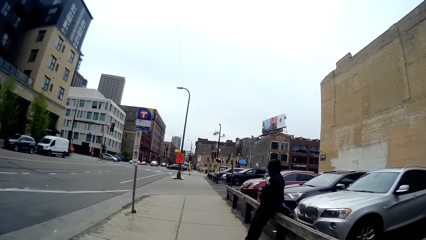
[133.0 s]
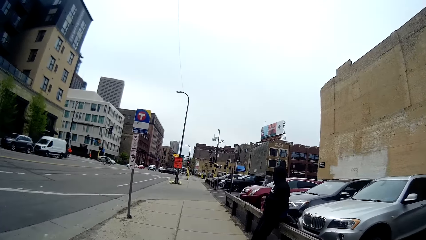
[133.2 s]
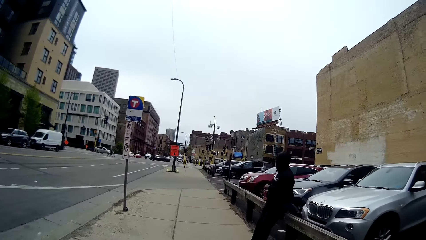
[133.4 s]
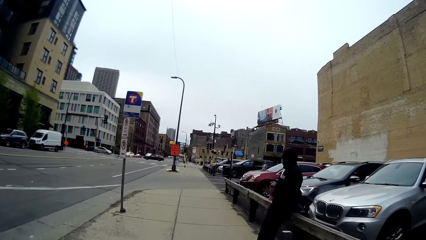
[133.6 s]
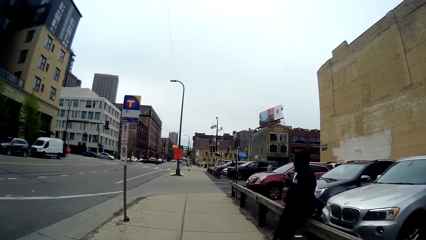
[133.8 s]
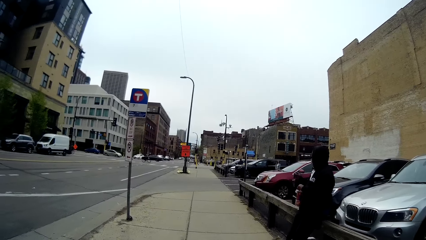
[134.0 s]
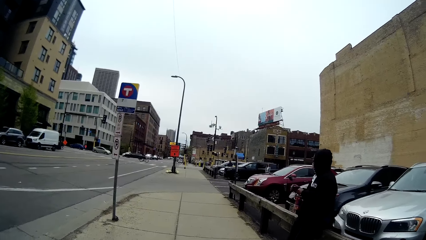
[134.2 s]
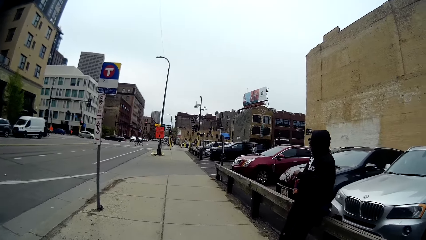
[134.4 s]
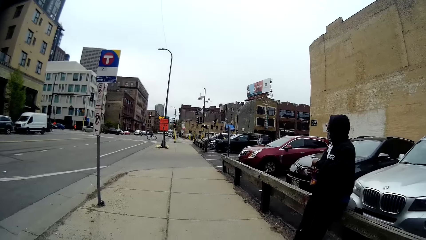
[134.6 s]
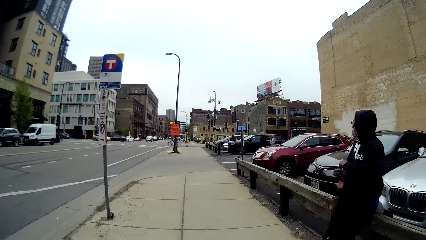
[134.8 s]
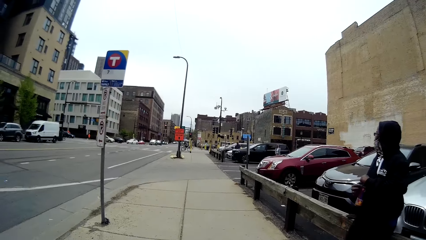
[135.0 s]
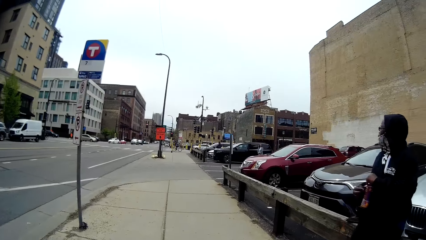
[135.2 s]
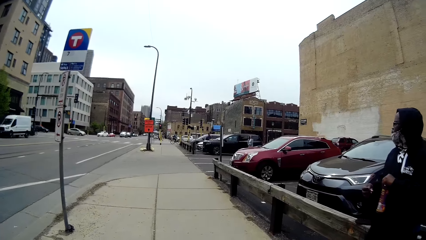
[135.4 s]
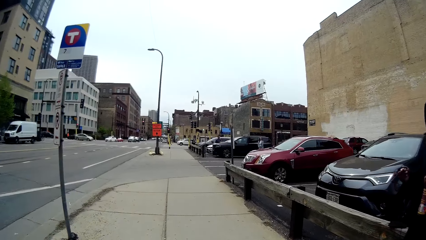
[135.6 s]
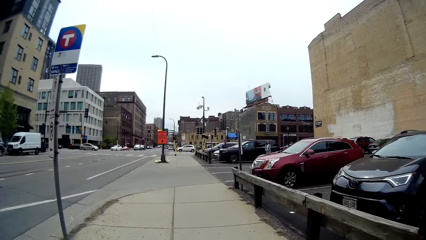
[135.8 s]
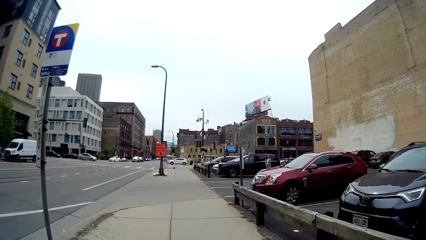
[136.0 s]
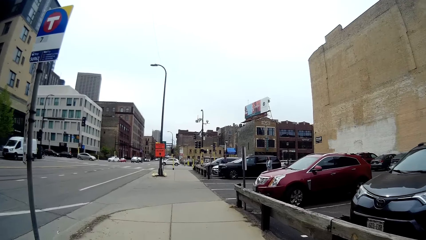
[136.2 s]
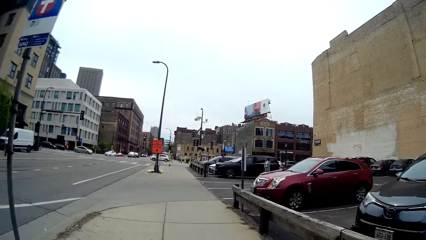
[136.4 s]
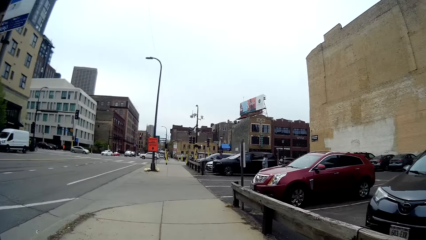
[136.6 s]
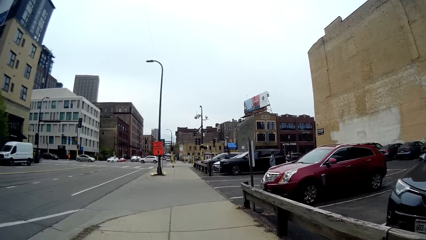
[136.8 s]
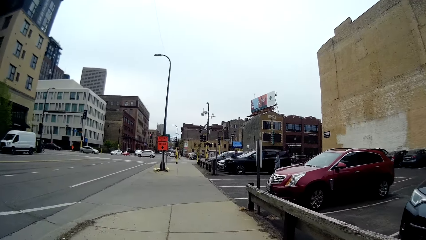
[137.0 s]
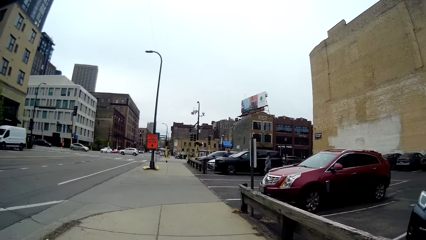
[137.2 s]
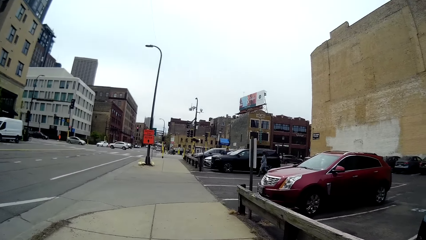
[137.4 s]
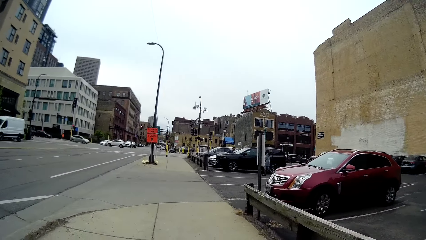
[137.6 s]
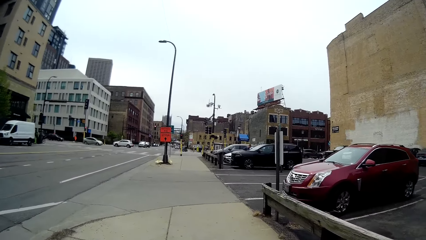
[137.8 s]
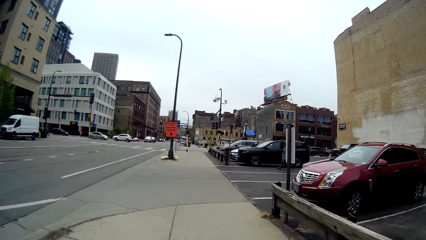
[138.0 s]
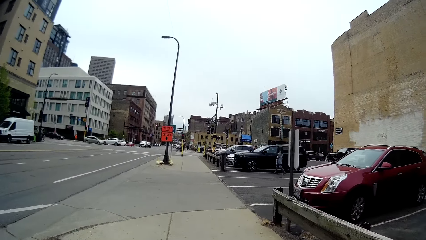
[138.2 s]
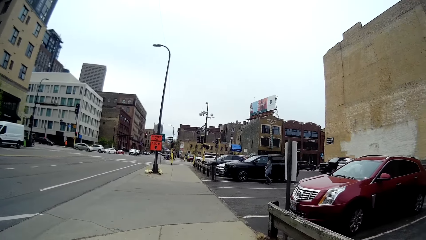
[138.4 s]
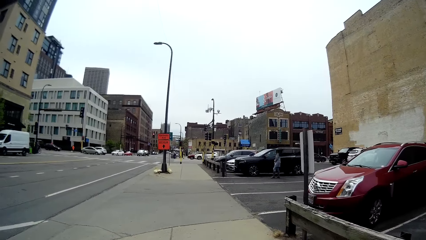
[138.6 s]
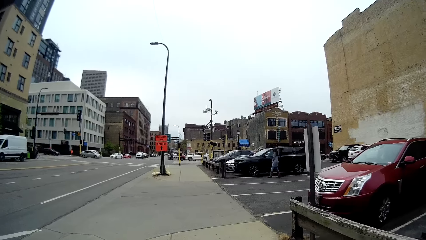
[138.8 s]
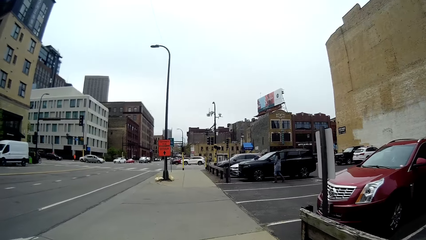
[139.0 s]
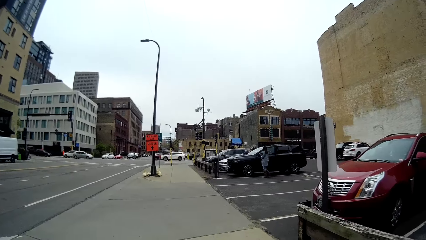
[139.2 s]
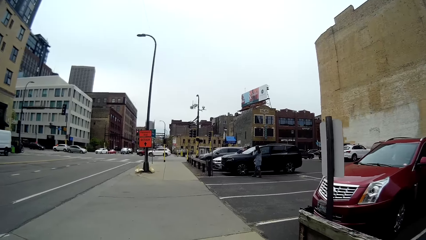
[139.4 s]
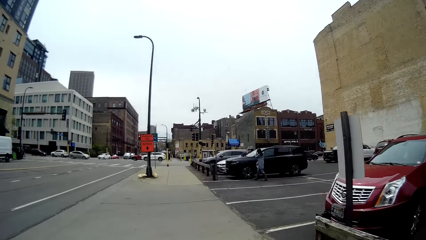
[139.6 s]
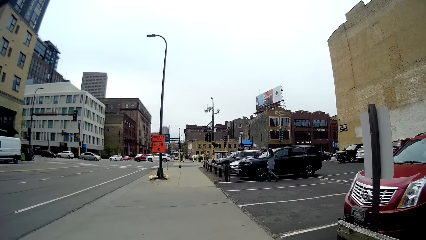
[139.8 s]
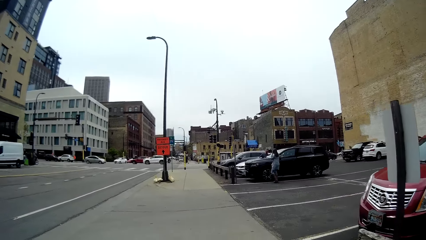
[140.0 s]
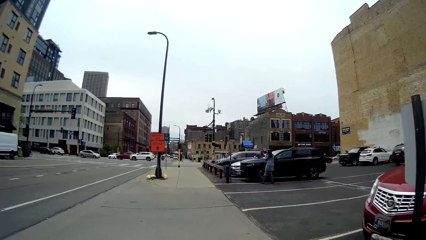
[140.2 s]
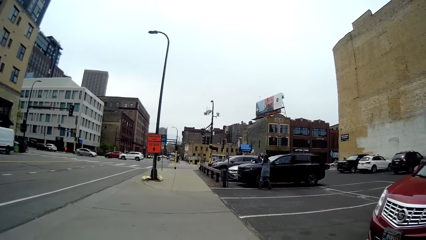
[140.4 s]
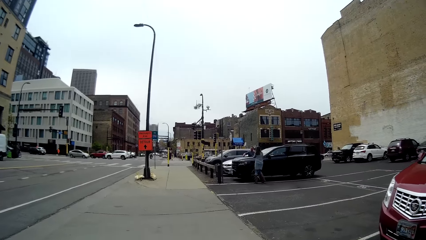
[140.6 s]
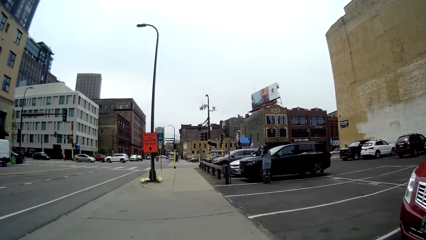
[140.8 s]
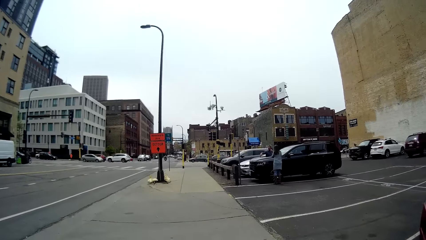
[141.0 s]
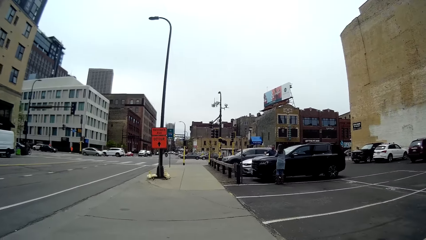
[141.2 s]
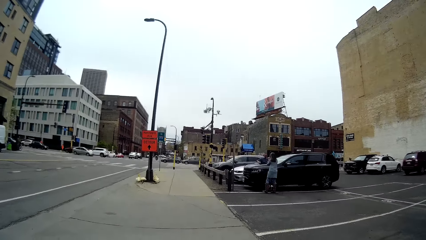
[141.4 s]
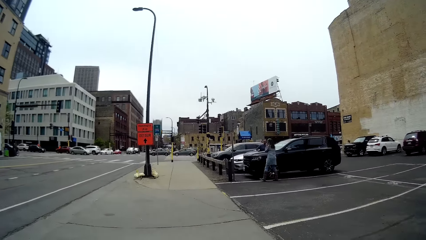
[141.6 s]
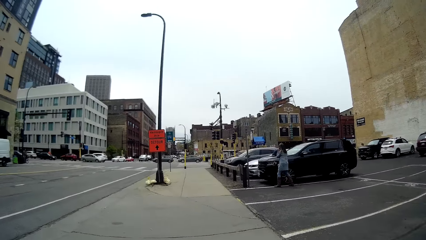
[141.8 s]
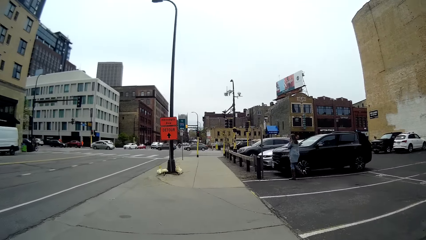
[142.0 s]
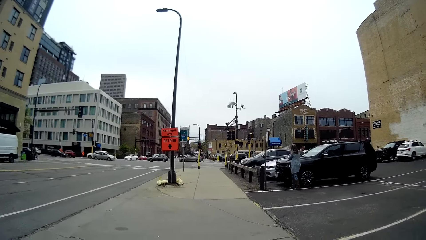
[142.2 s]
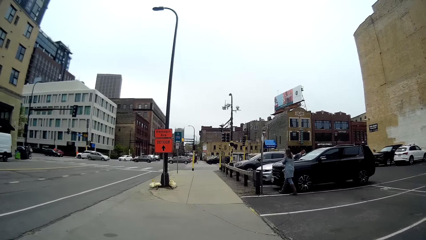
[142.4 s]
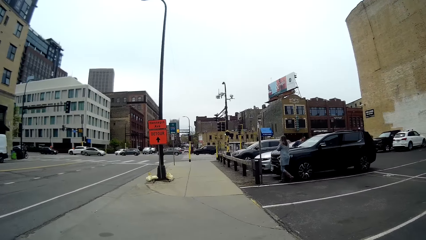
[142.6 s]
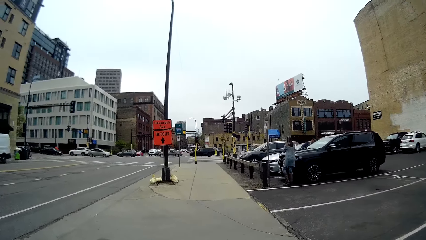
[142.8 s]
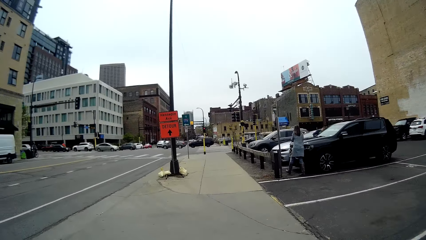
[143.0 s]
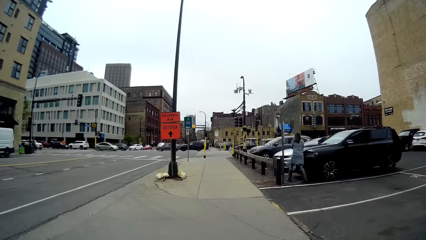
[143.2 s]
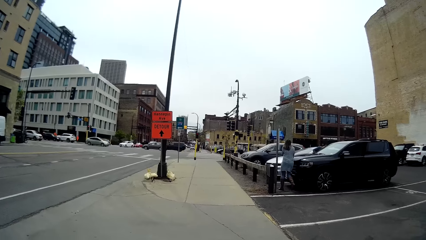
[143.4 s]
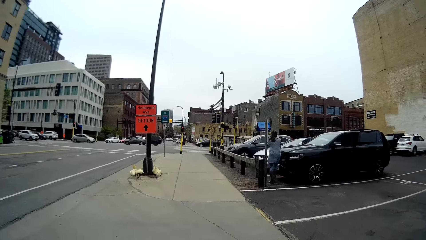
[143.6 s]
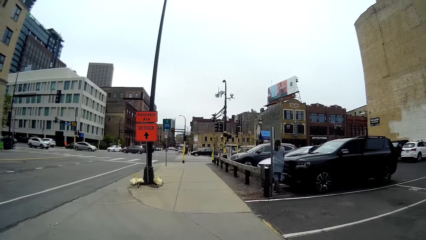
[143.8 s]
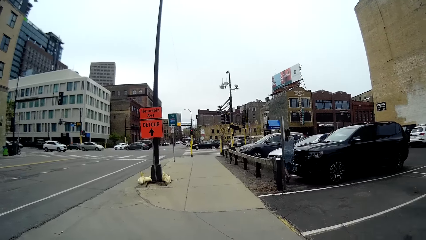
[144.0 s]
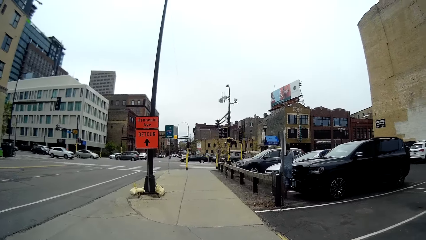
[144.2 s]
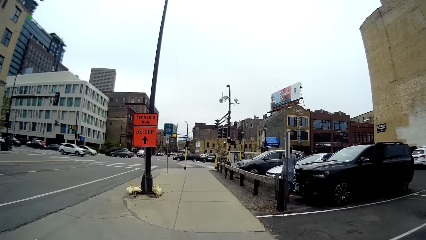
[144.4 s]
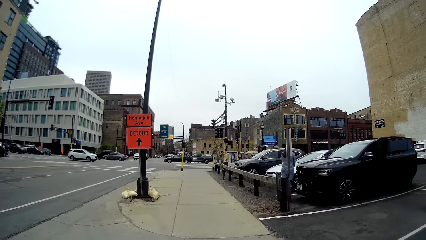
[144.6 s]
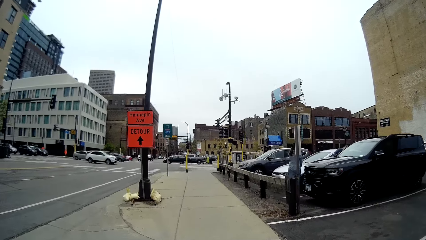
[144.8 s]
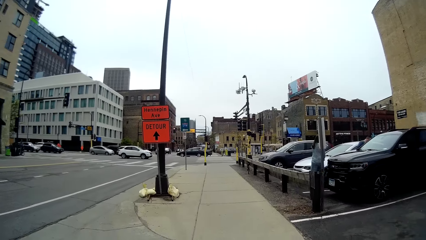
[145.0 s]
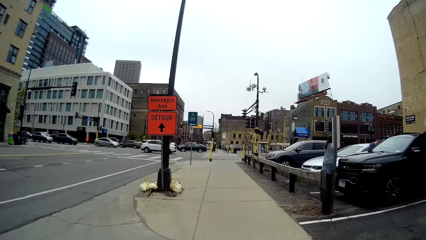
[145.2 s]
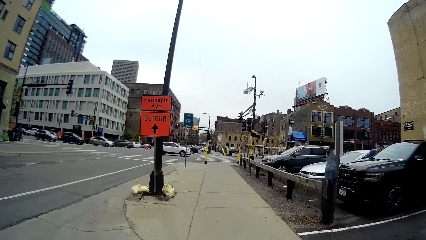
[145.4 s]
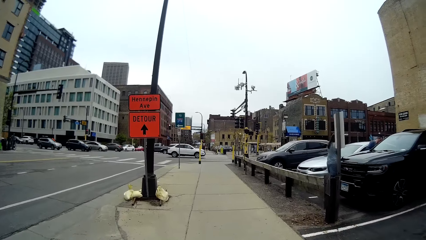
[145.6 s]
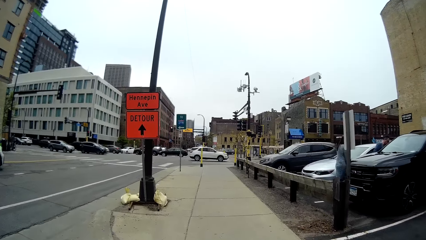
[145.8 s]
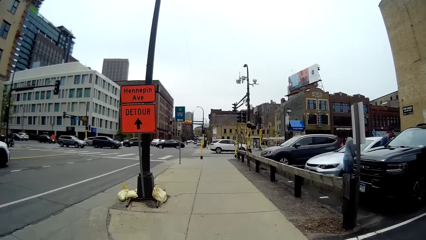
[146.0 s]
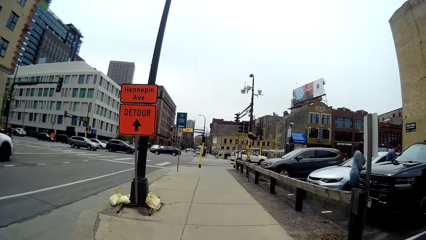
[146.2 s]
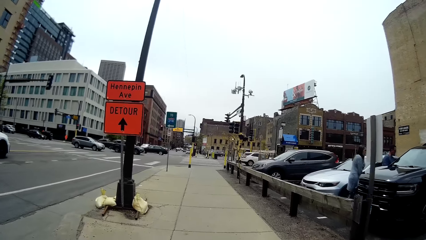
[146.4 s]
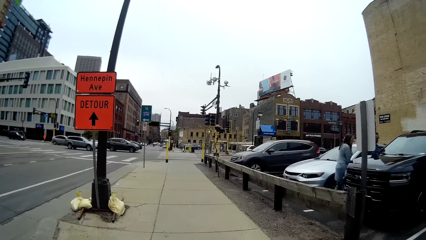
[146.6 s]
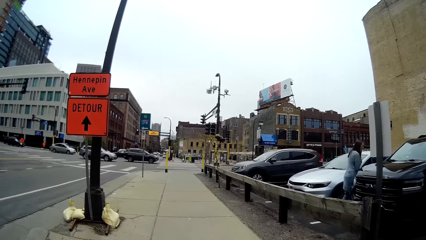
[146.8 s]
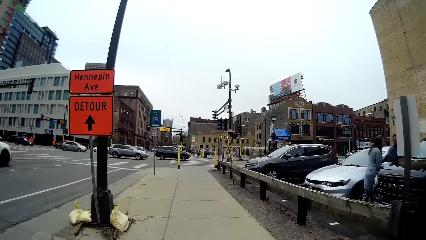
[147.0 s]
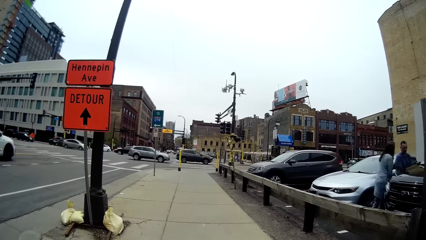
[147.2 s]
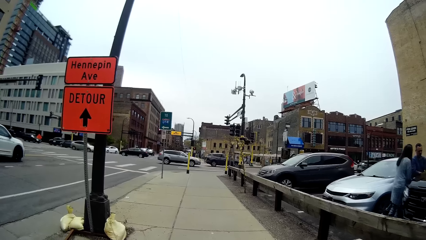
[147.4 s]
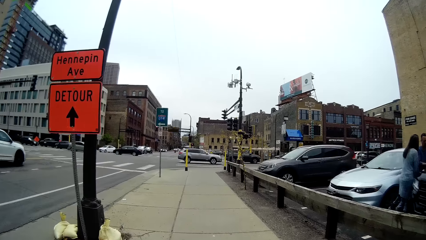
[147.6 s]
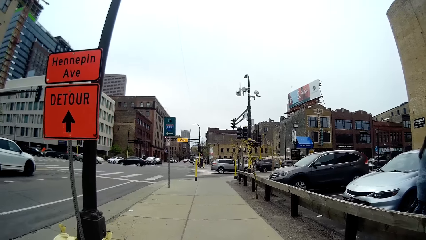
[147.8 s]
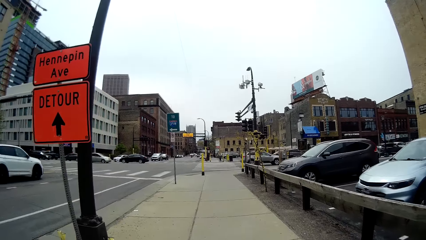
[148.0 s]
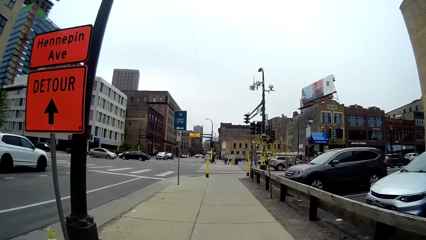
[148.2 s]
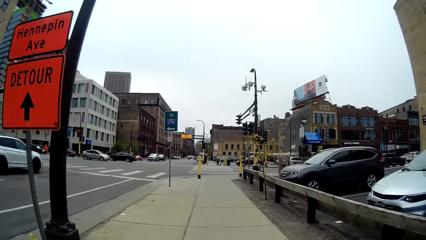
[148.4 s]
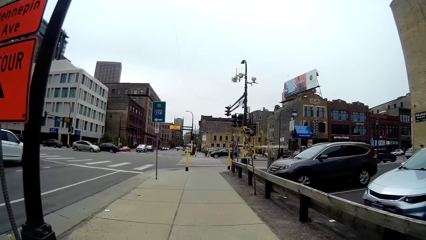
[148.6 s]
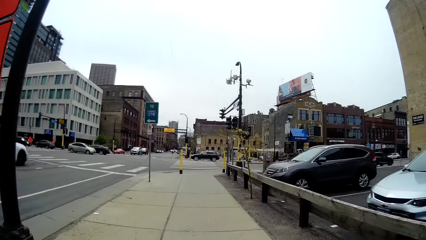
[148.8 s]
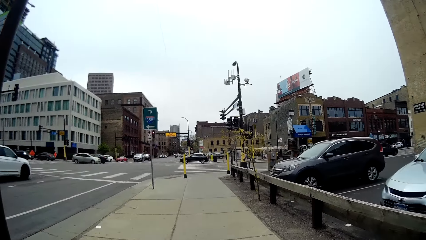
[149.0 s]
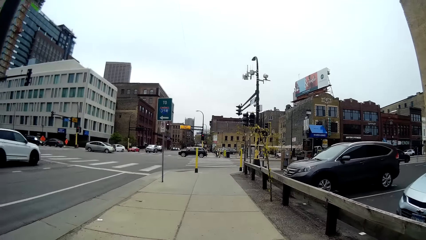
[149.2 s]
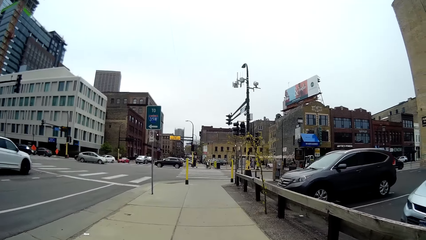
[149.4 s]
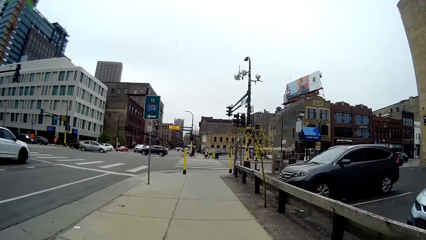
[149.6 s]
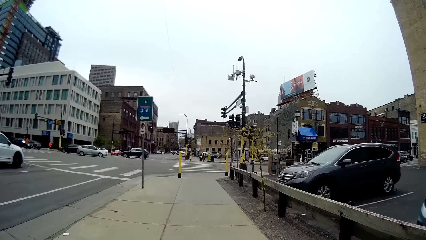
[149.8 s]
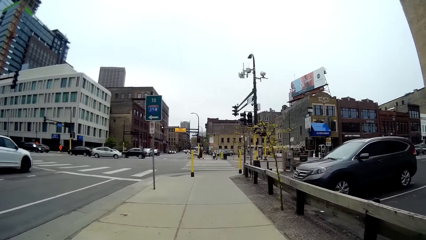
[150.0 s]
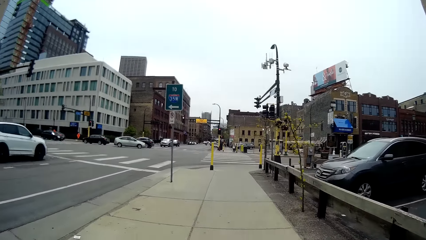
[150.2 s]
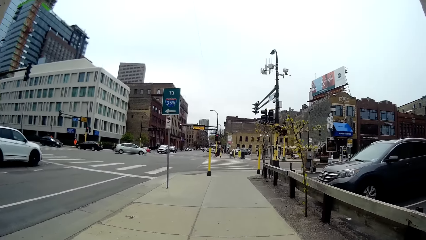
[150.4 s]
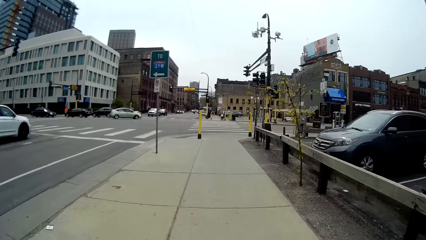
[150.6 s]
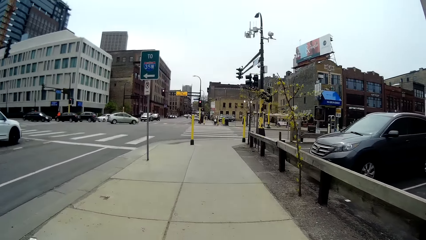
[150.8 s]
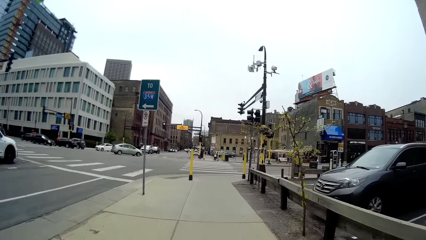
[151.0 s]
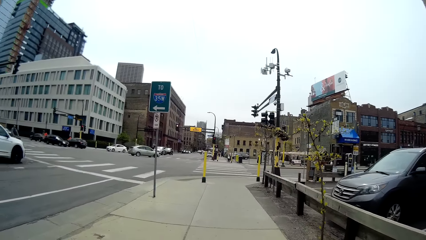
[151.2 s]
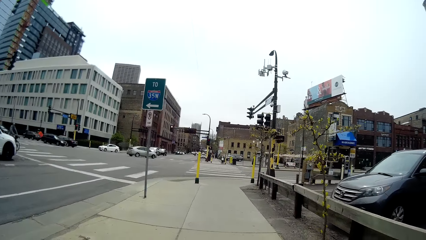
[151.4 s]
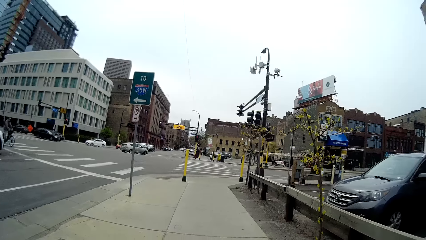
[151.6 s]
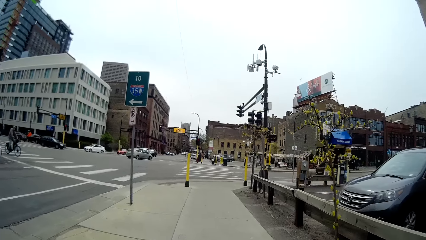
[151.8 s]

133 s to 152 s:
A man holds a water bottle in his left hand.
